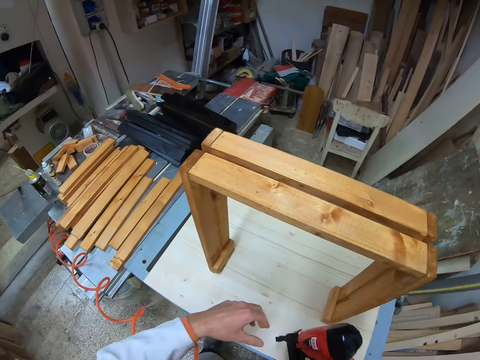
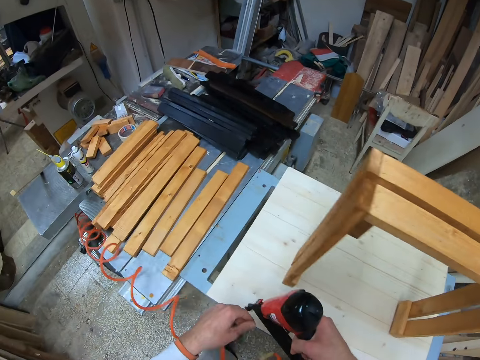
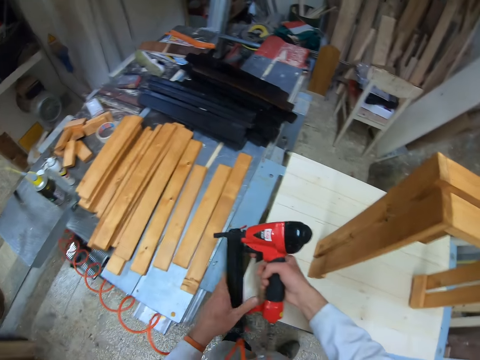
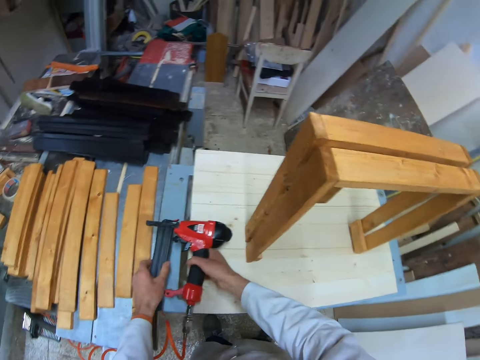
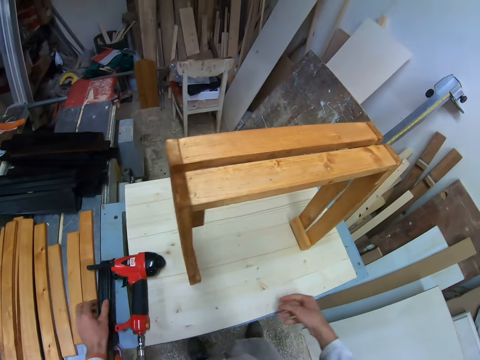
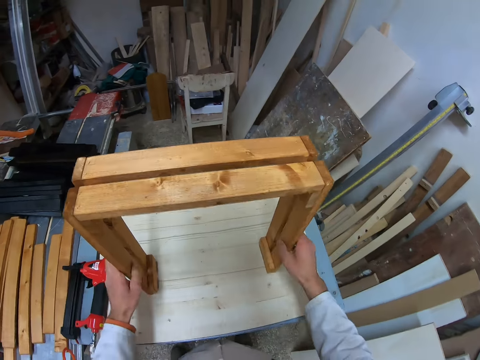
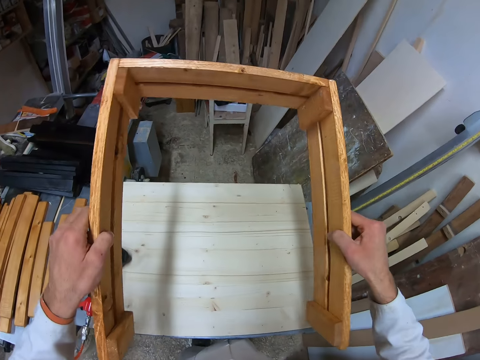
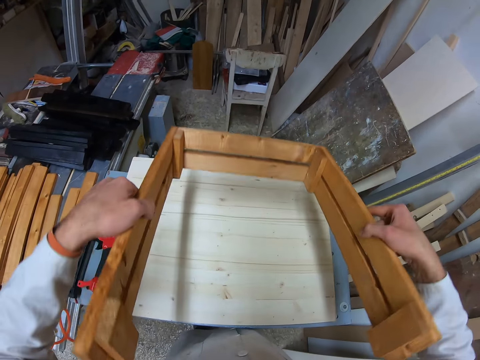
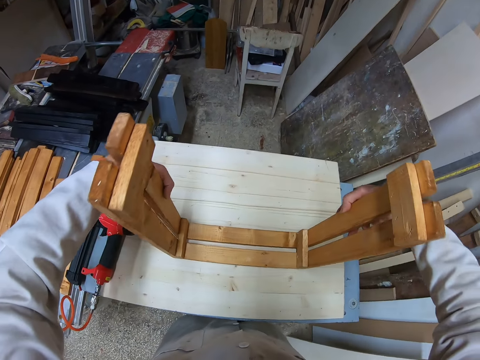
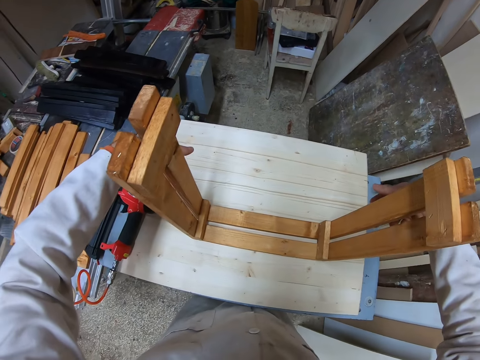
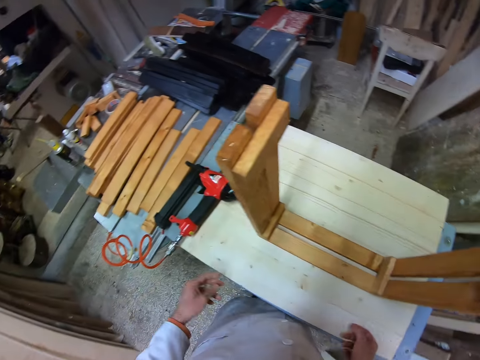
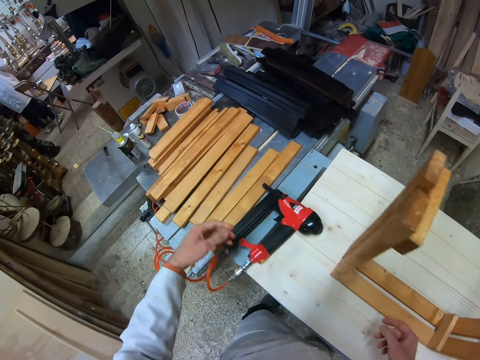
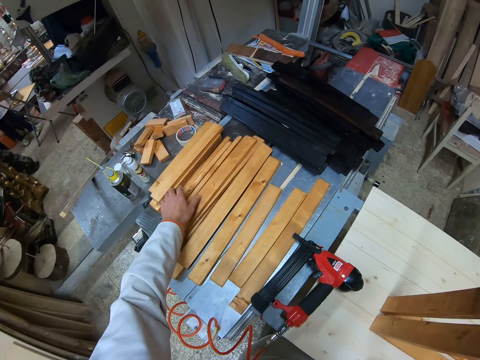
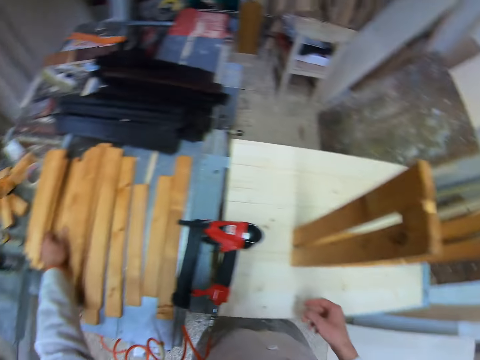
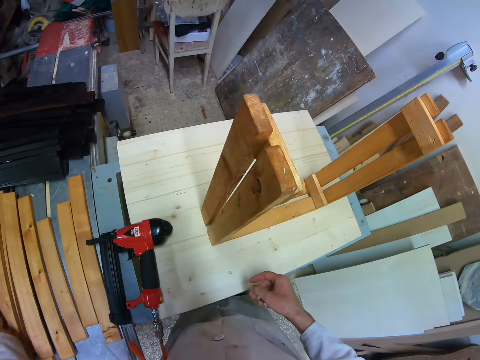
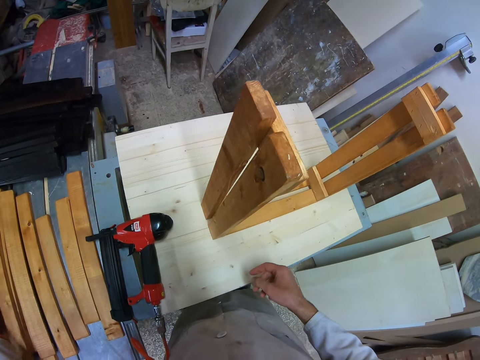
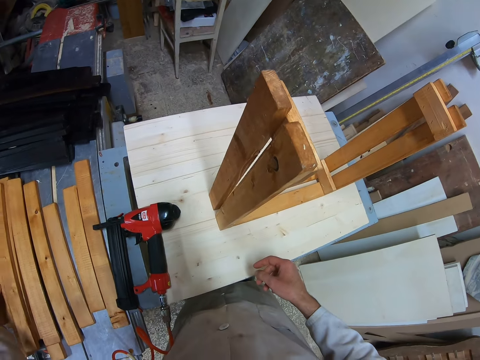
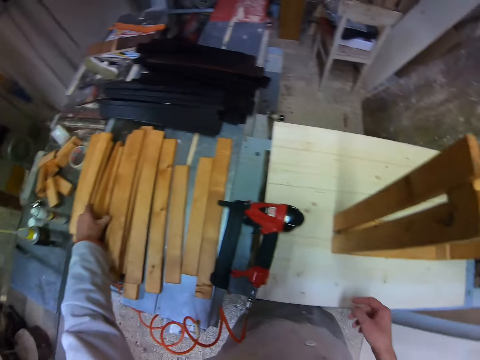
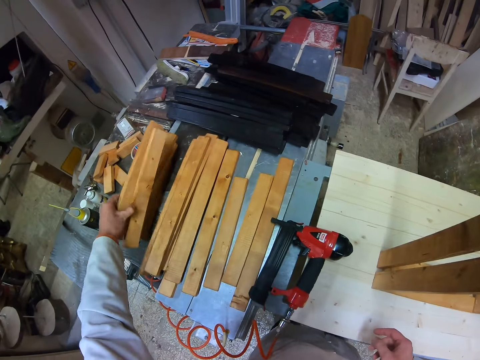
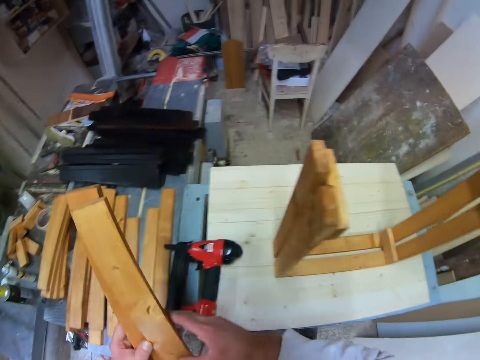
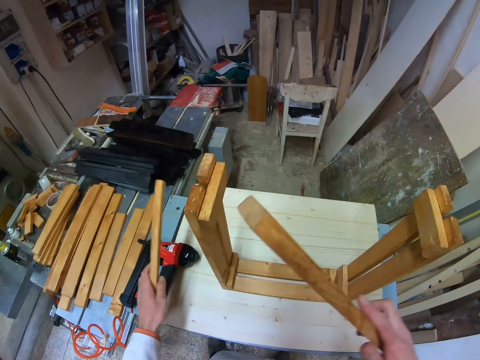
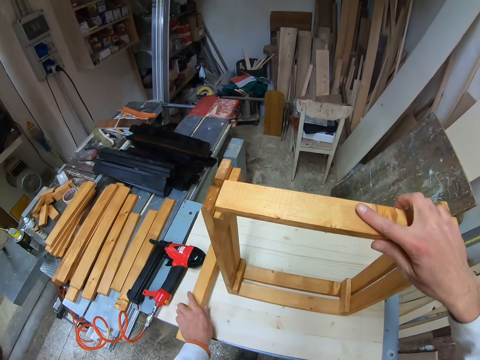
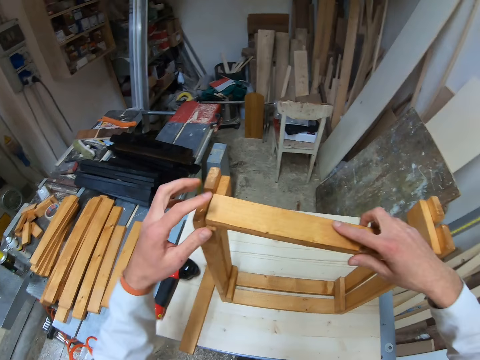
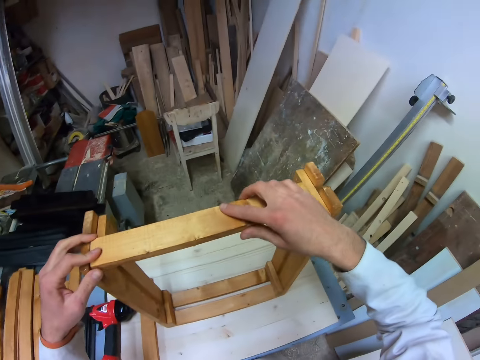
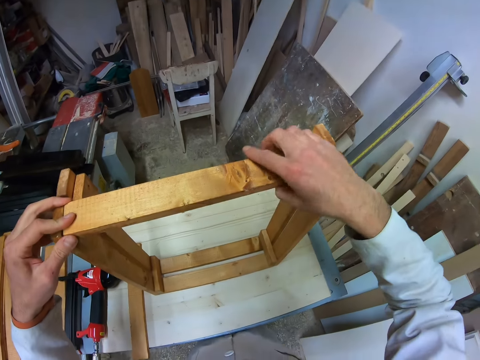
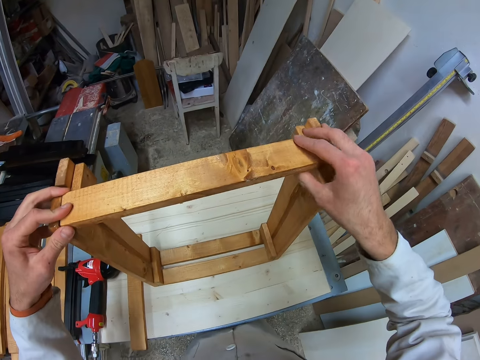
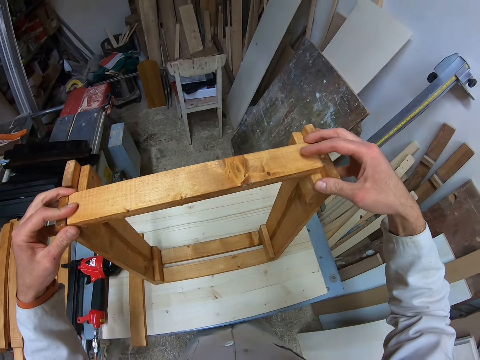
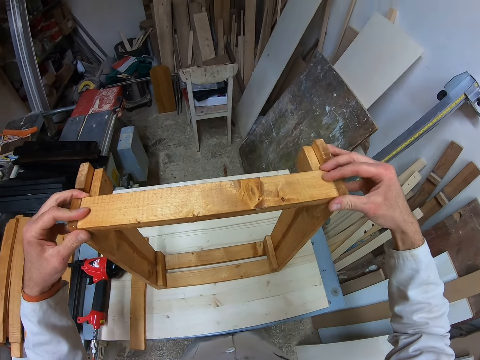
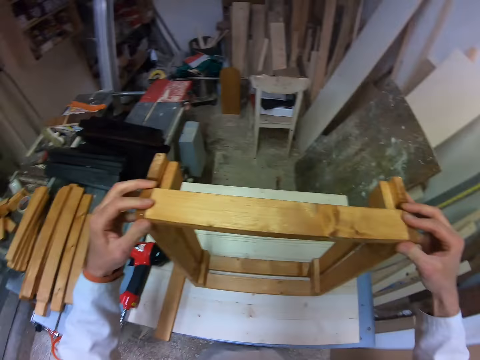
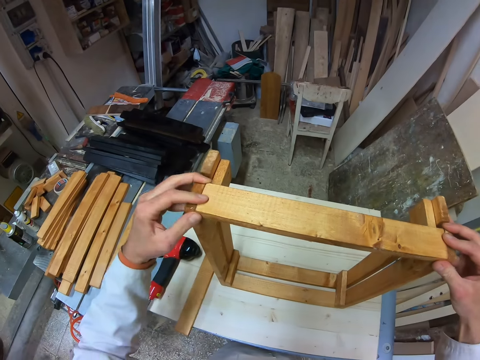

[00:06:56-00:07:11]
The camera wearer moves around. He holds the joined planks with both hands. He places the nailer on the table with his left hand. He lifts the joined planks from the table with both hands. He turns the joined planks with both hands. He places the joined planks on the table with both hands. He turns around. A man stands at a far end of the workshop. The camera wearer holds the pieces of wood on the table. He turns around. He looks around. He picks up two planks from the table of planks with his left hand. He picks up a piece of wood with the other hand. He transfers a plank from his left hand to his right hand. He places a plank on the table with his left hand. He attaches a plank on the joined planks on the table with his right hand. He adjusts the joined planks on the table with both hands.

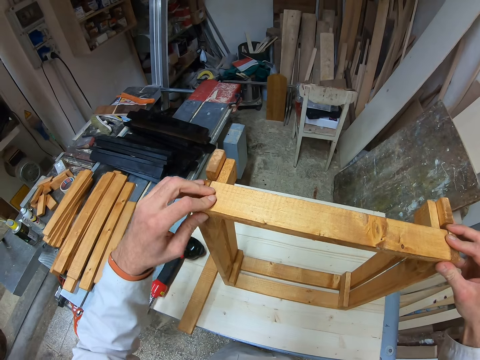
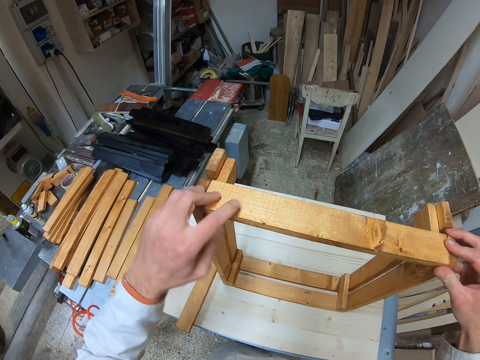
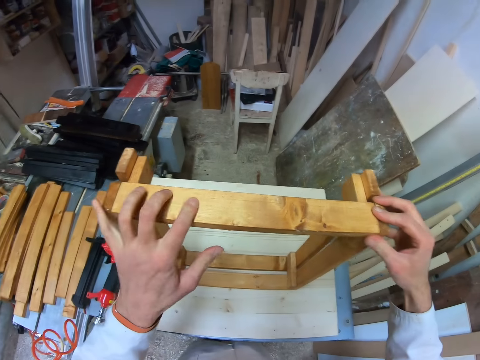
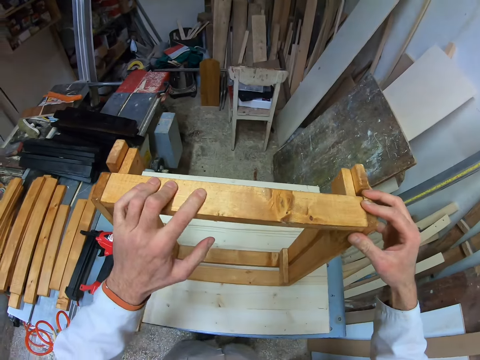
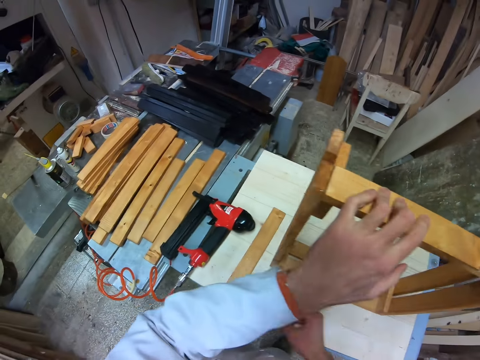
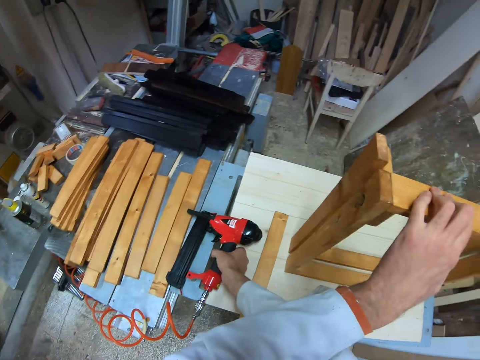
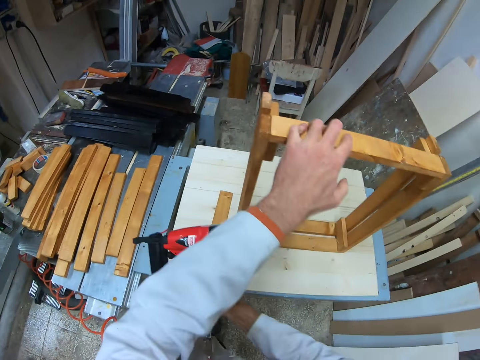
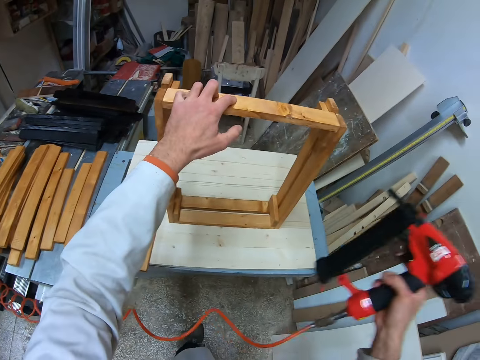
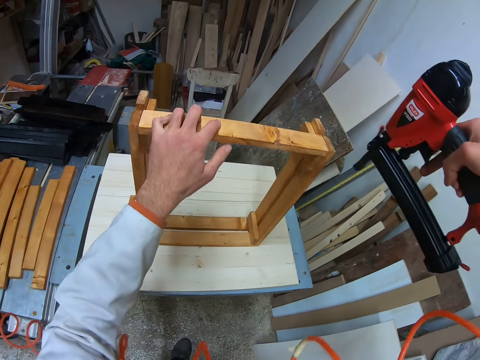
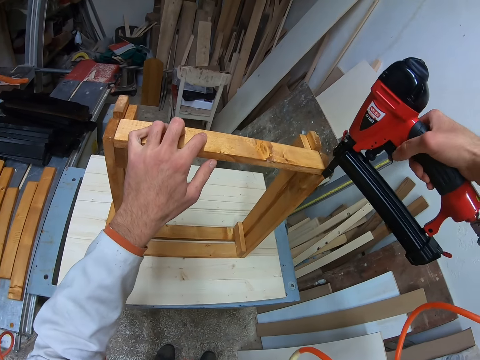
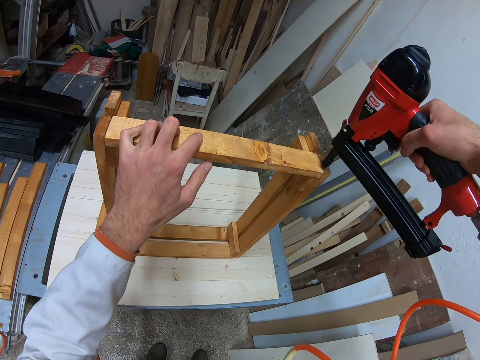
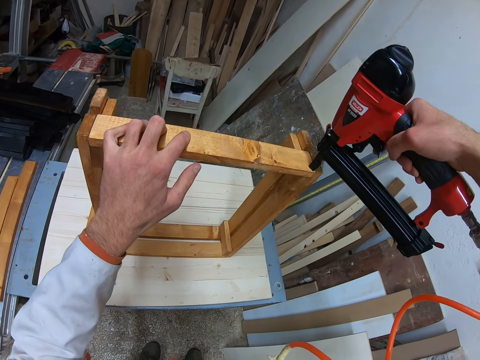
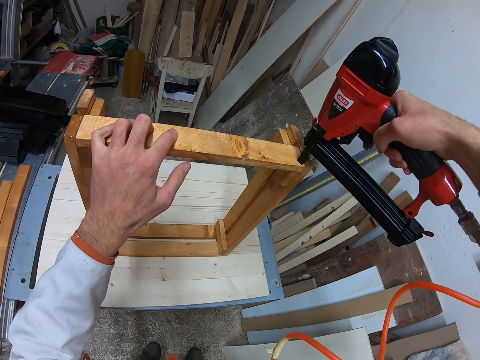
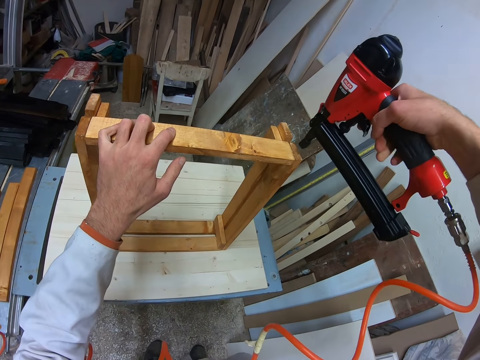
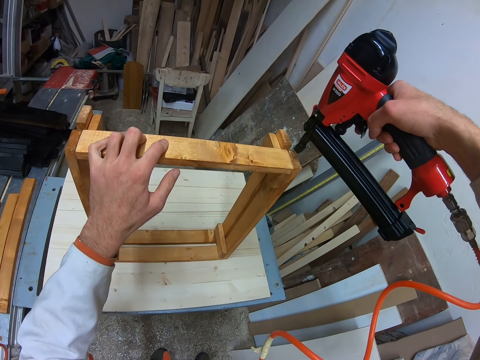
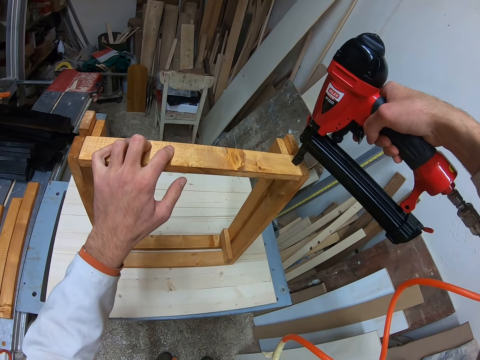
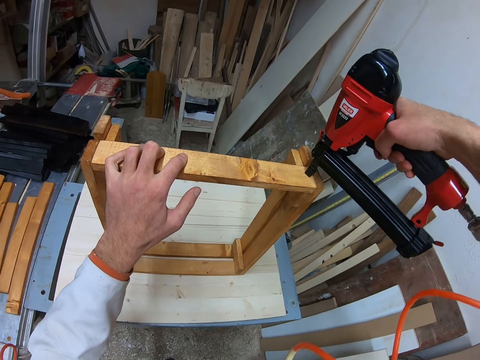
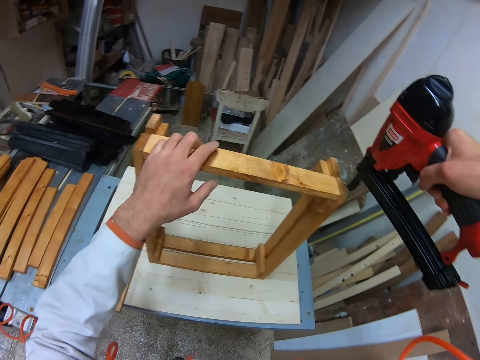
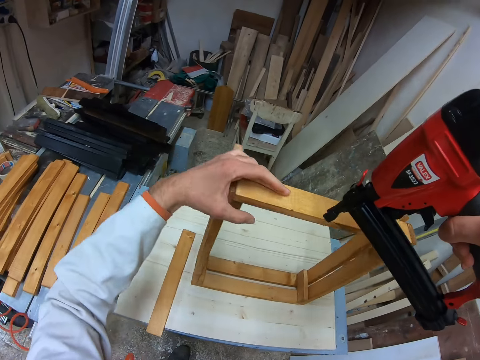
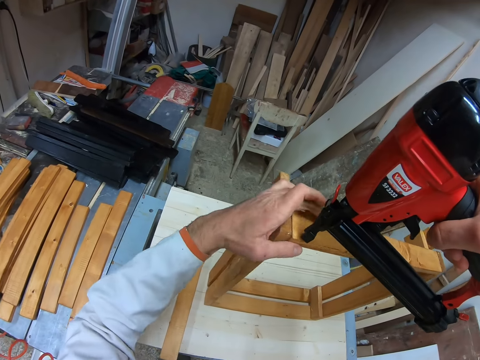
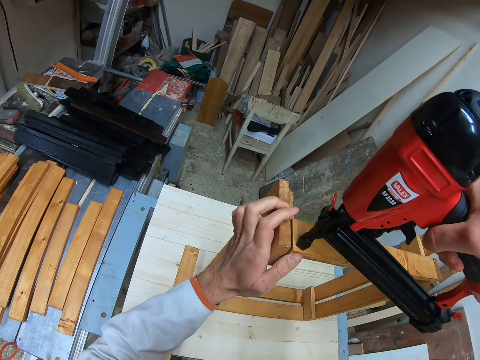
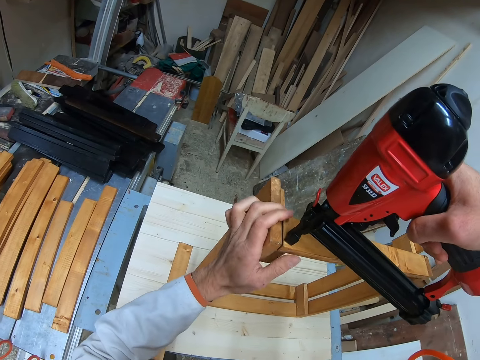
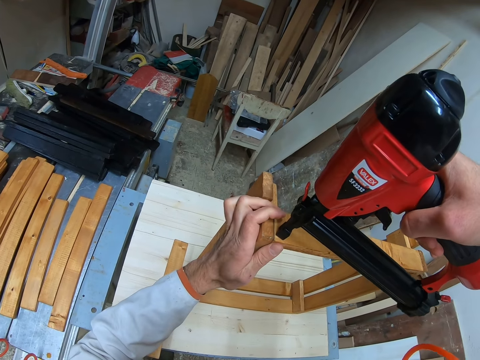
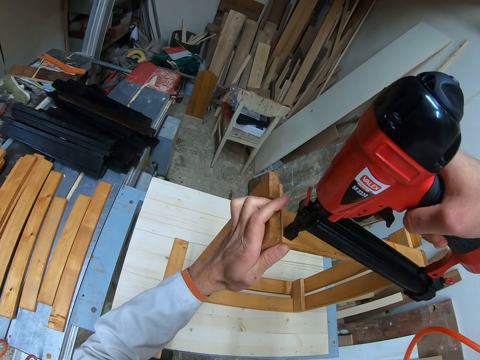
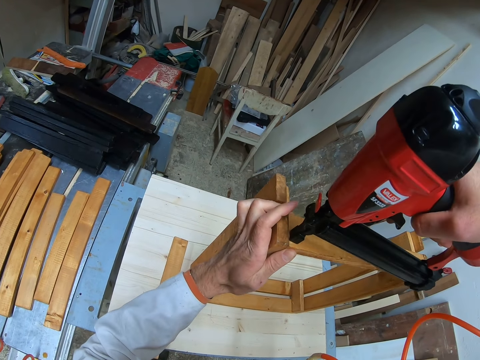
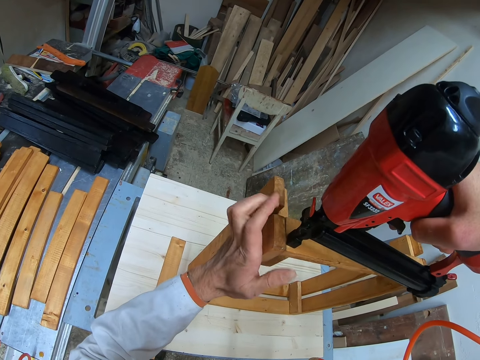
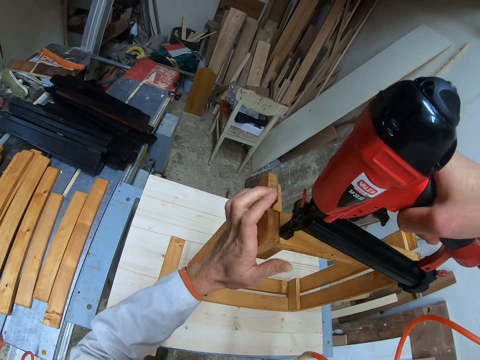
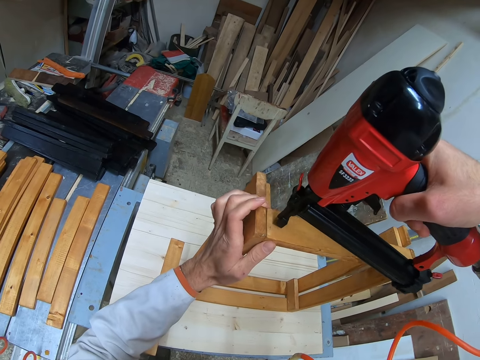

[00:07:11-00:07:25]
The camera wearer picks up the nailer from the table with his right hand. He drives nails into the joined planks with the nailer in his right hand. He does it again. He moves around. He drives nails into the joined planks with the nailer in his right hand.
